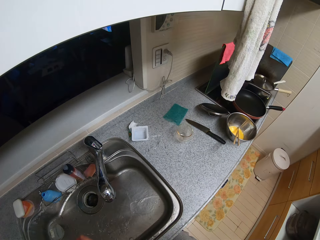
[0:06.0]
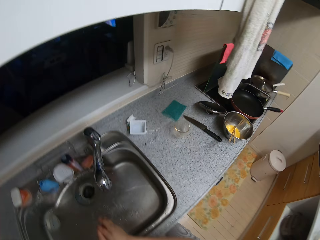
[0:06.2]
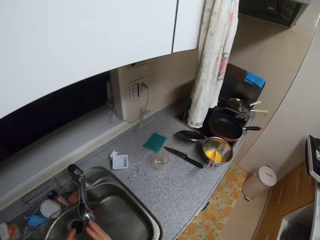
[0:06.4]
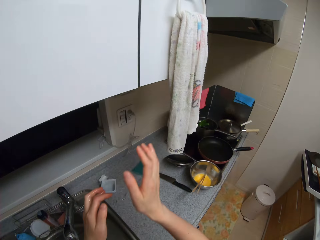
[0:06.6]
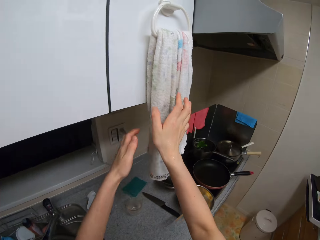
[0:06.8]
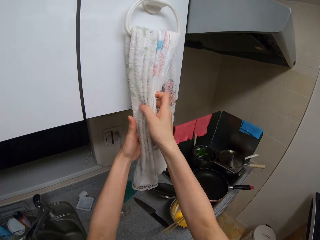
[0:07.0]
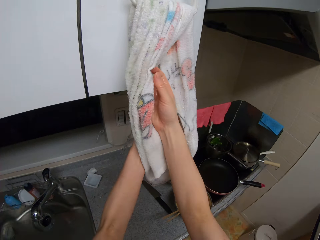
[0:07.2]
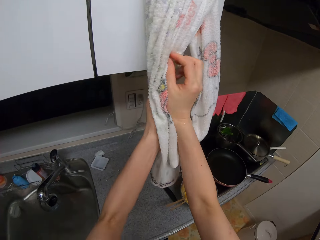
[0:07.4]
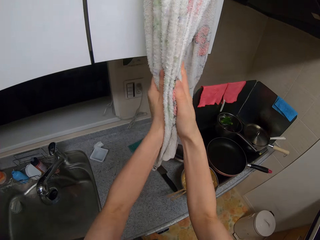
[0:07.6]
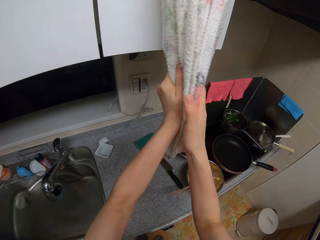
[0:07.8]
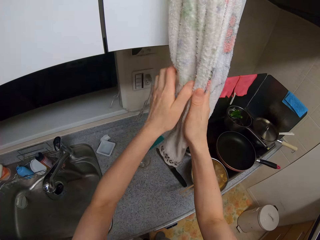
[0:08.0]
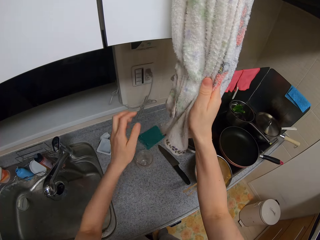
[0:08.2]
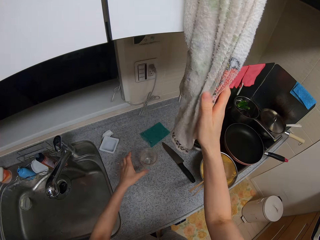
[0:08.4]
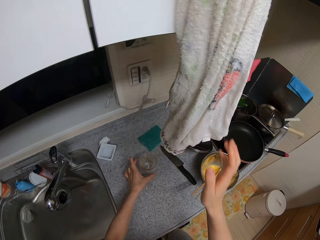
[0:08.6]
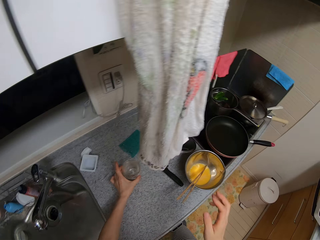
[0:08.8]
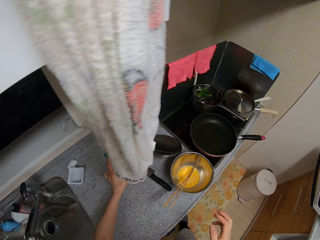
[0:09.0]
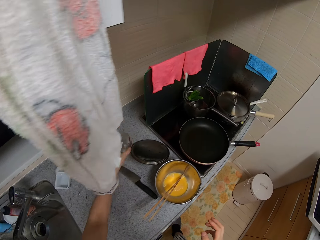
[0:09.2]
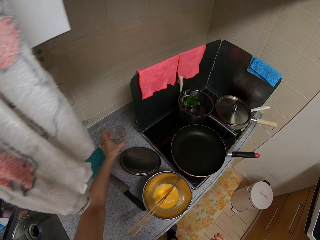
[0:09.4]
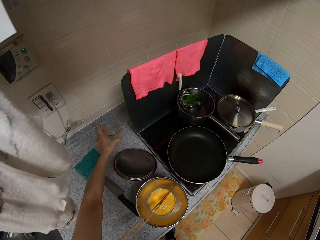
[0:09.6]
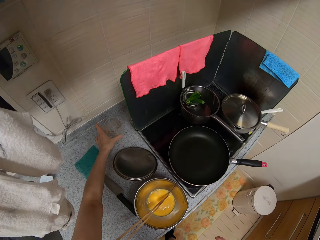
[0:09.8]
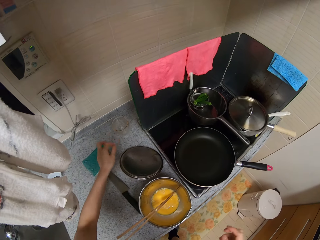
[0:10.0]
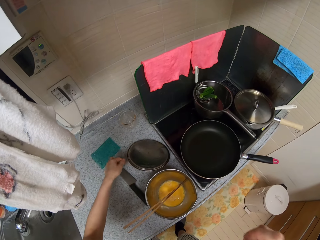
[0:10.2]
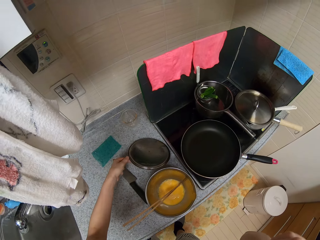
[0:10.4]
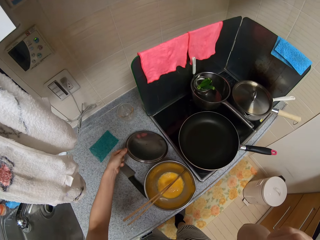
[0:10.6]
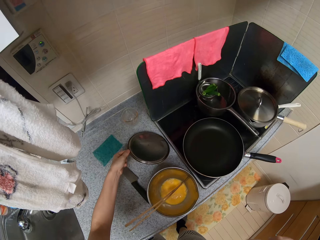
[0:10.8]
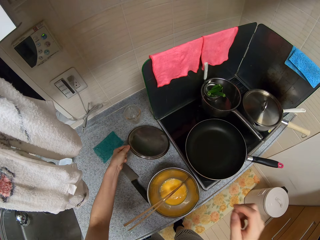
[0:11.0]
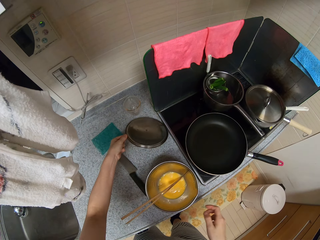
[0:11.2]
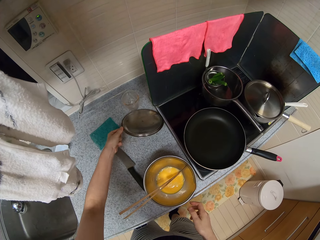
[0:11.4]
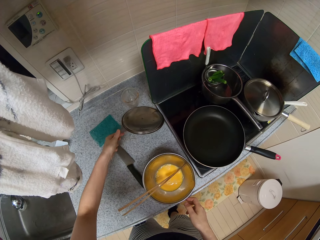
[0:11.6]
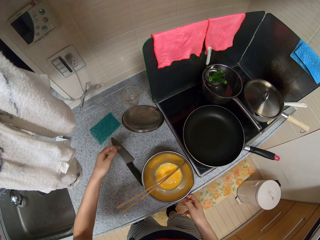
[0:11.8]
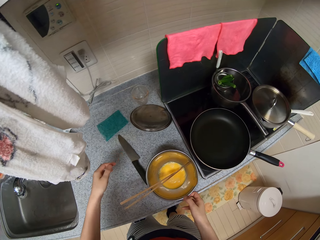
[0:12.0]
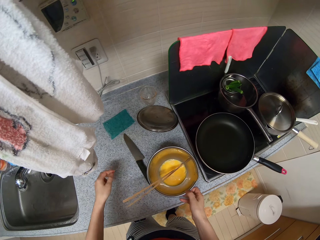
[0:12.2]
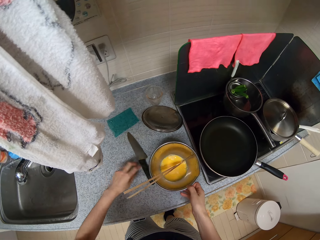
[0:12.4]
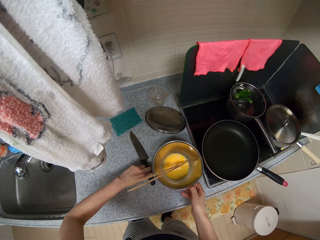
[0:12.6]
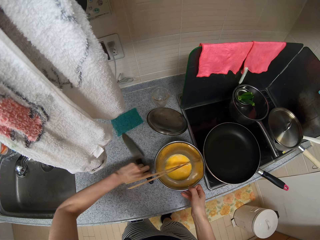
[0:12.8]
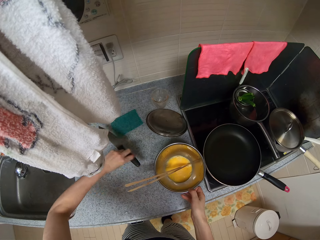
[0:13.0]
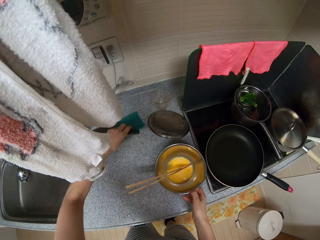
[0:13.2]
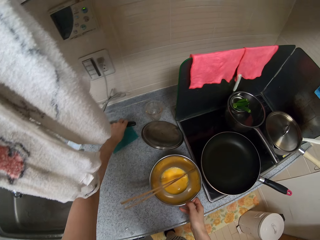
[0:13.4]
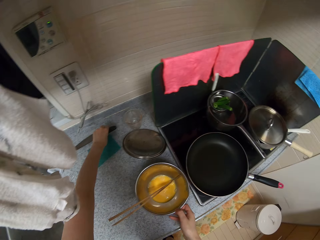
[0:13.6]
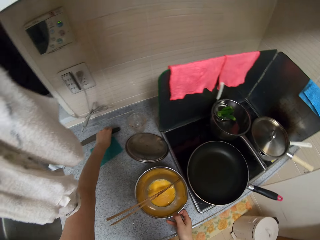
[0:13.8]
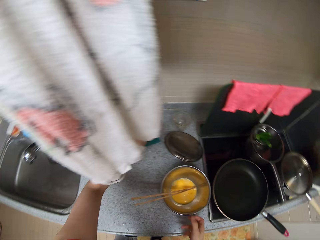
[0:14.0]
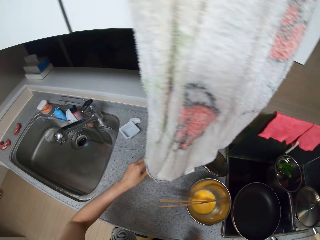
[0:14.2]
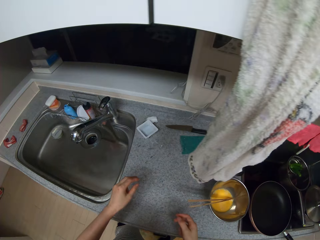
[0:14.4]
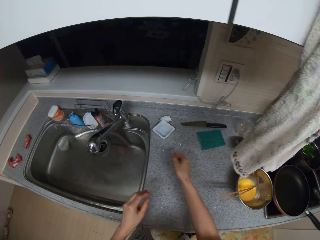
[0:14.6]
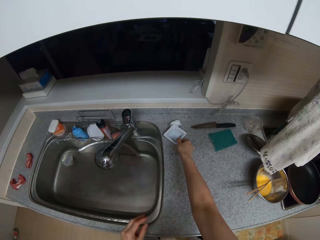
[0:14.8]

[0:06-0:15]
The camera wearer closes the tap. She dries both hands with a hand towel. She picks up a glass cup from the kitchen slab with her left hand. She puts the tin aside. She drops the glass cup on the kitchen slab. She moves the cover of a stainless bowl on the kitchen slab with her left hand. She pushes the plate. She moves the stainless bowl on the kitchen slab with her right hand. She lifts the bowl. She picks up a knife from the kitchen slab with her left hand and drops the knife on the kitchen slab.

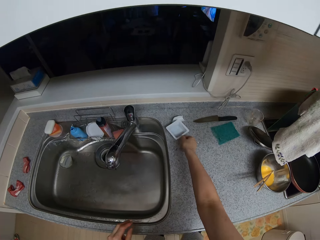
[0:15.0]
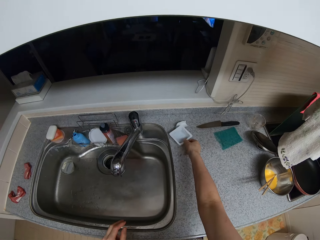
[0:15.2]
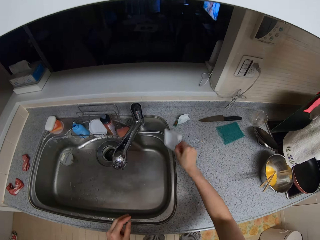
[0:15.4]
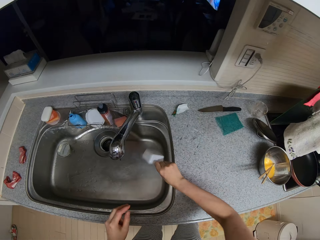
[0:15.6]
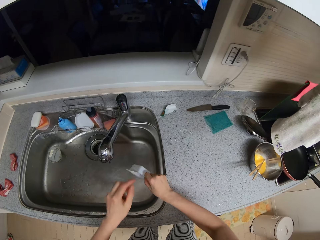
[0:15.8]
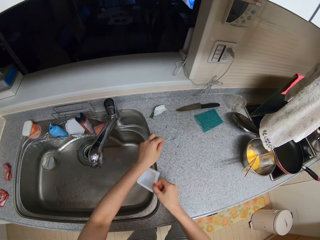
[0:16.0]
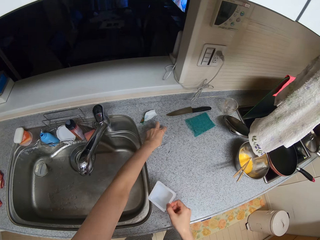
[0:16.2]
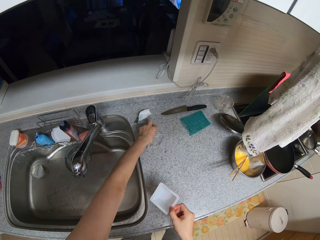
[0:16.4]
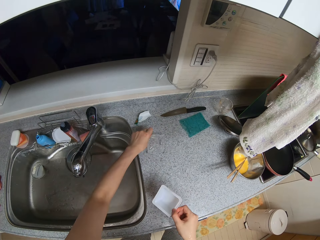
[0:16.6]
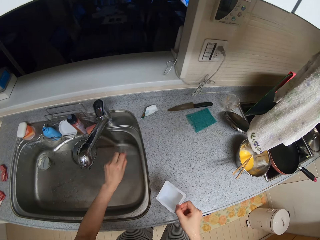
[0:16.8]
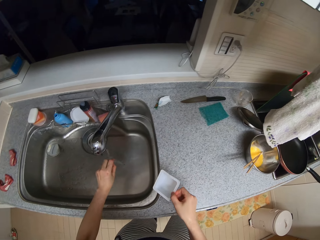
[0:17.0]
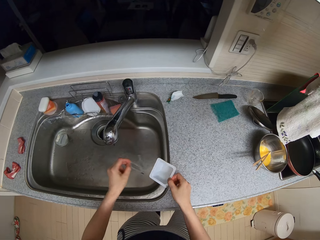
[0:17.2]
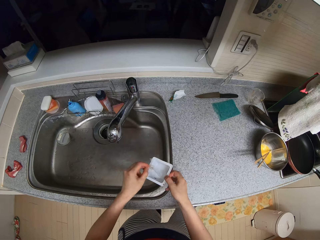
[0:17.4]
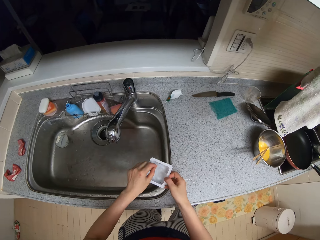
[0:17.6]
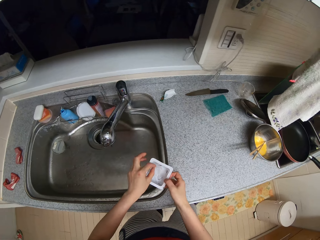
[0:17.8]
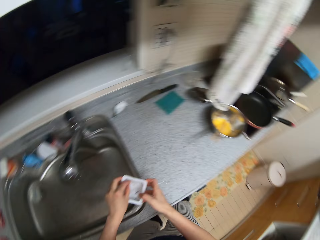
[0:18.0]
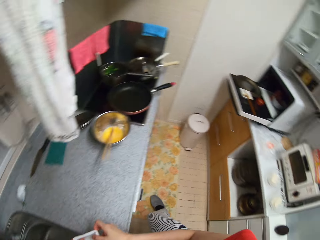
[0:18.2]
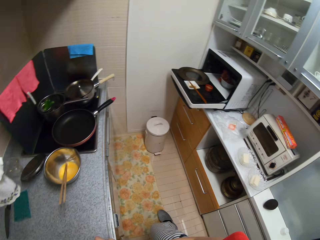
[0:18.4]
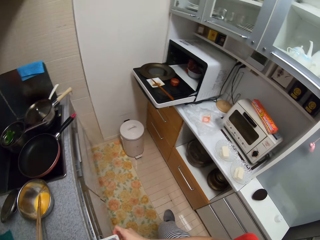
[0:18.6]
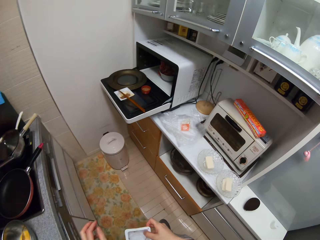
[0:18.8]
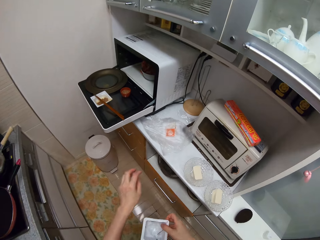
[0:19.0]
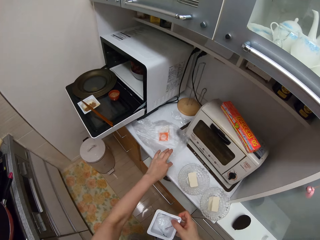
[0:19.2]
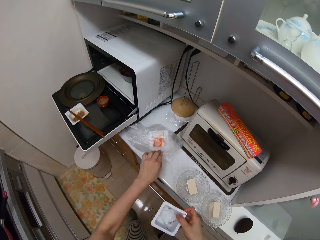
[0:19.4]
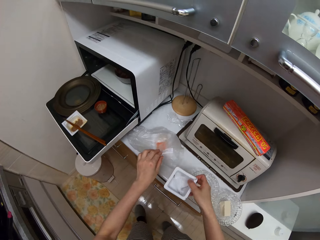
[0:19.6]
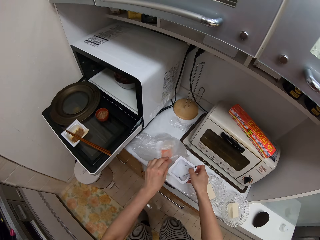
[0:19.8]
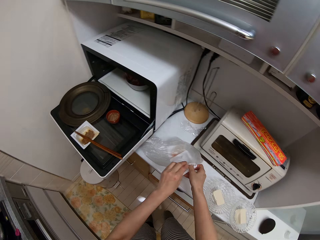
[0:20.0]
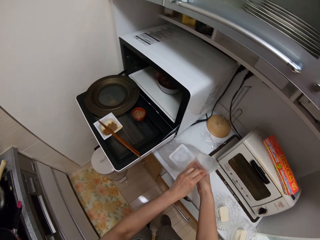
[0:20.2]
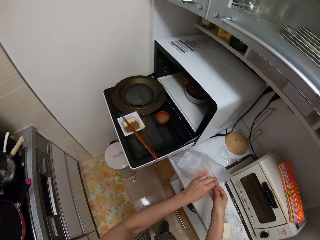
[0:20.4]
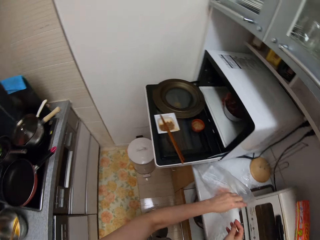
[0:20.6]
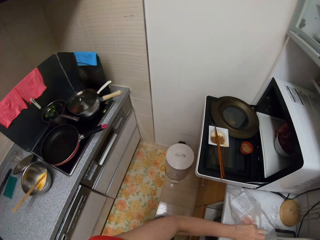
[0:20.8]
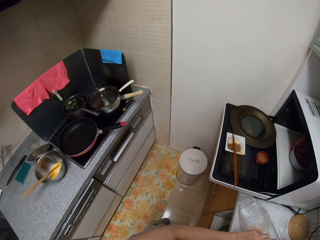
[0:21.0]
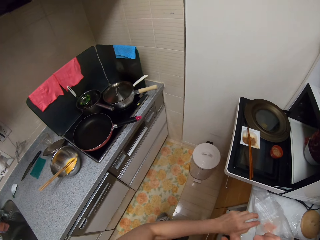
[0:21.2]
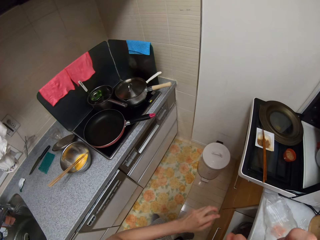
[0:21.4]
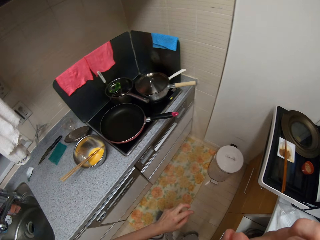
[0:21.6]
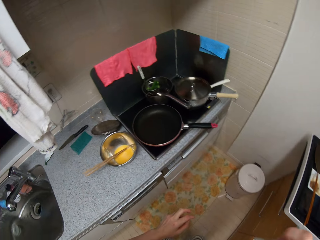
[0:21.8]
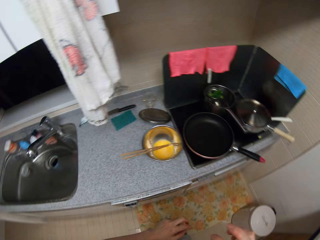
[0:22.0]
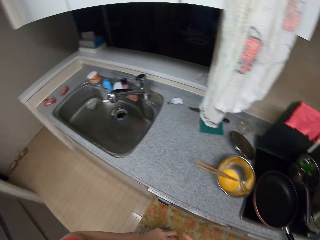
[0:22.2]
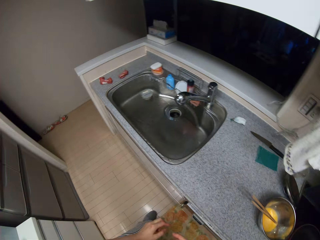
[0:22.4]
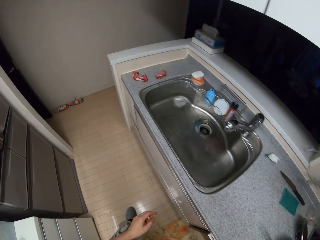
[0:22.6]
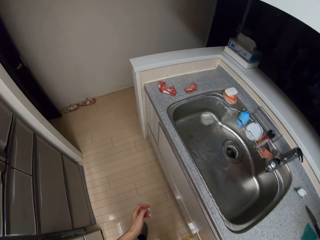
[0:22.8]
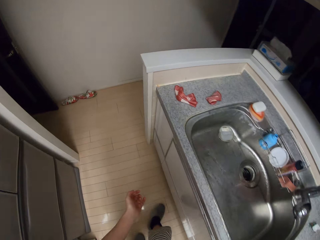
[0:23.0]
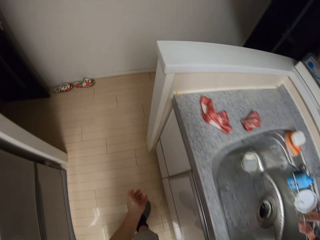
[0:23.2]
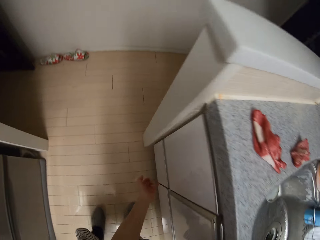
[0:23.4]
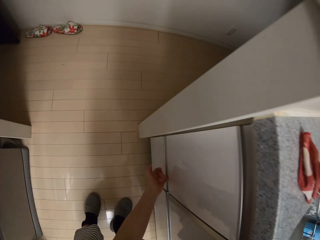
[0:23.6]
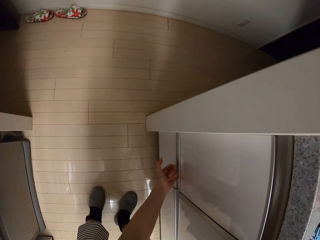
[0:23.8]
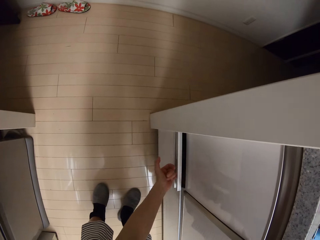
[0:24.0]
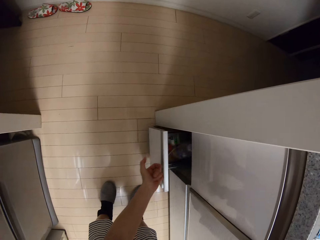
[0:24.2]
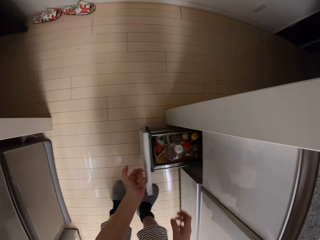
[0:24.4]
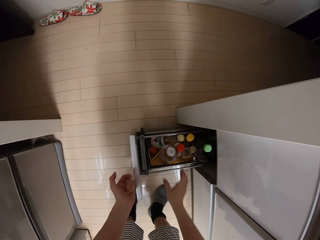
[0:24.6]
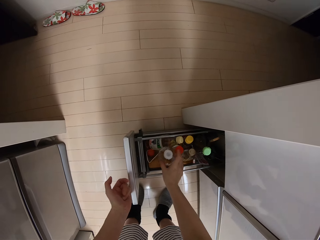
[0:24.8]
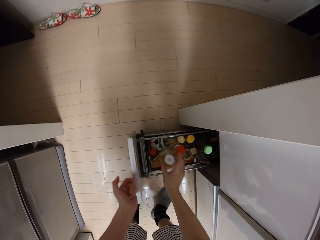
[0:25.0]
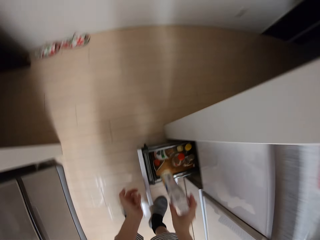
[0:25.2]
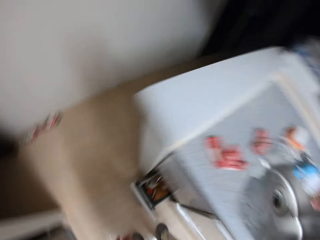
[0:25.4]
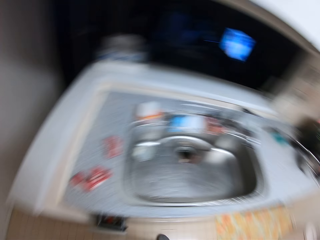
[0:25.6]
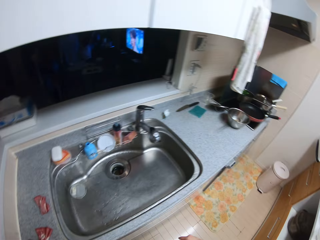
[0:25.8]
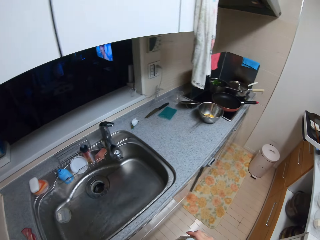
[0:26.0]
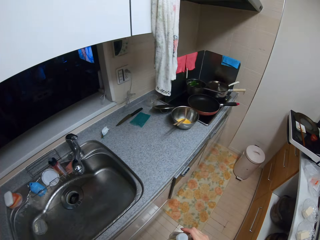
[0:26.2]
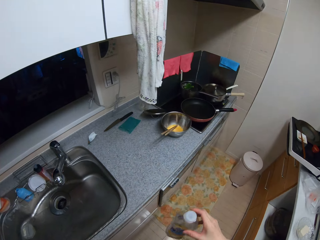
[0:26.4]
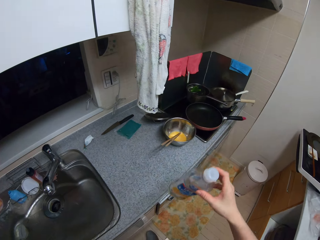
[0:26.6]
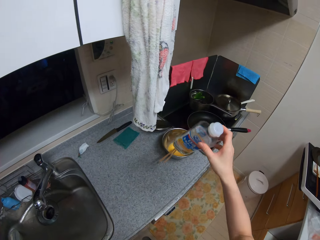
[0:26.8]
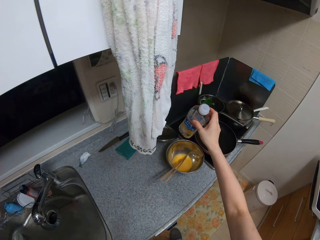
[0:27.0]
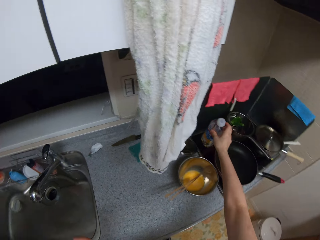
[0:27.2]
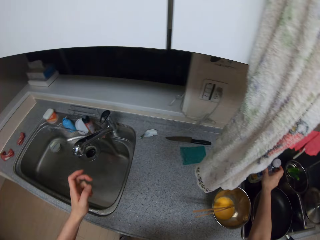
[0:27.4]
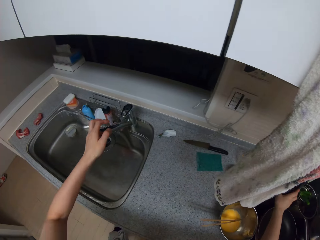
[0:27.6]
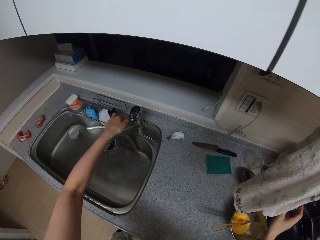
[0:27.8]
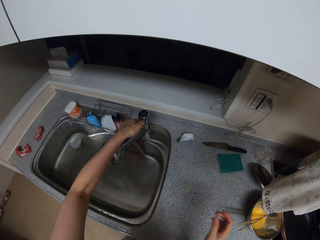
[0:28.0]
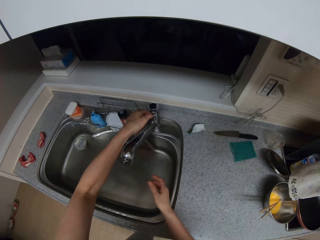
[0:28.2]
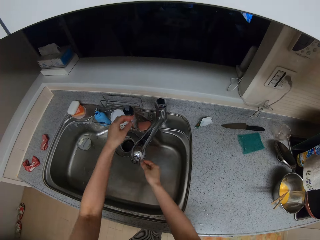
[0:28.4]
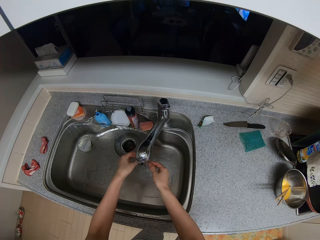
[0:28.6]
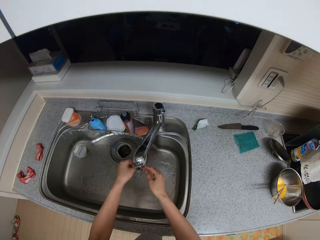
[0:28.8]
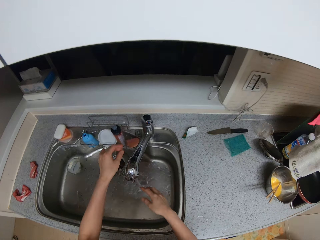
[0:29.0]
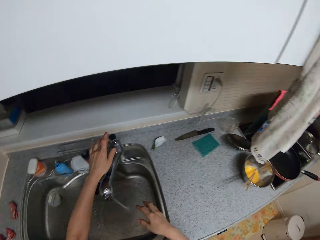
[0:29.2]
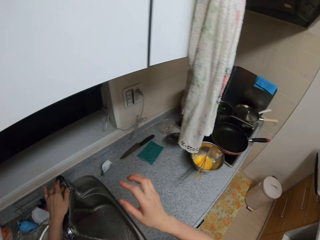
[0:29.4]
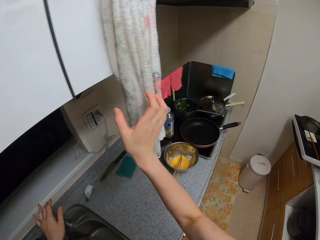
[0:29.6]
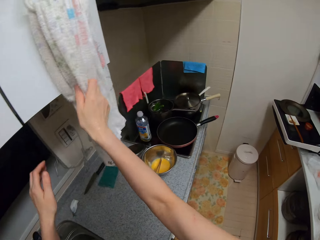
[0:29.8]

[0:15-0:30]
The camera wearer picks up a white disposable plate from the slab. She empties the disposable plate into the kitchen sink. She picks up the tin. She picks up a nylon from the kitchen slab with her left hand. She puts the nylon into the disposable plate. She turns to another nylon on the slab behind her. She opens the nylon with her left hand. She puts the disposable plate into the nylon. She turns back to the kitchen slab. She moves. She bends down towards the drawer of the kitchen slab. She pulls the drawer of the kitchen slab with her left hand. She pushes the drawer of the kitchen slab back in. She picks up an oil container from the drawer of the kitchen slab with her left hand. She drops the oil container on the cooker. She turns on the tap of the kitchen sink with her left hand. She washes both hands under the running tap of the kitchen sink. She turns off the tap of the kitchen sink with her left hand.
